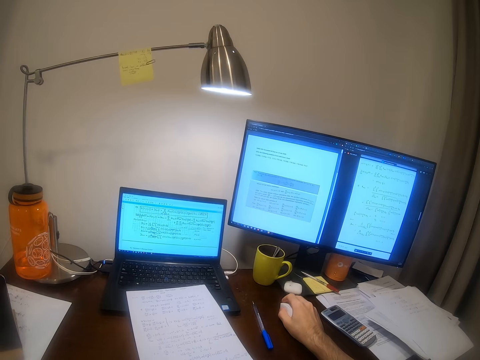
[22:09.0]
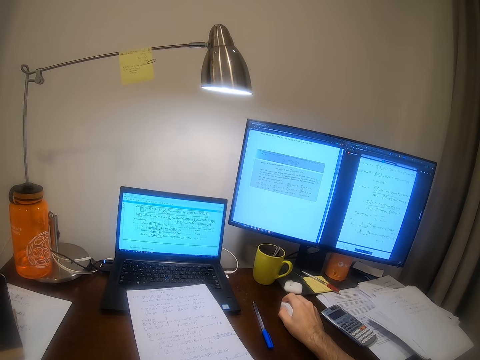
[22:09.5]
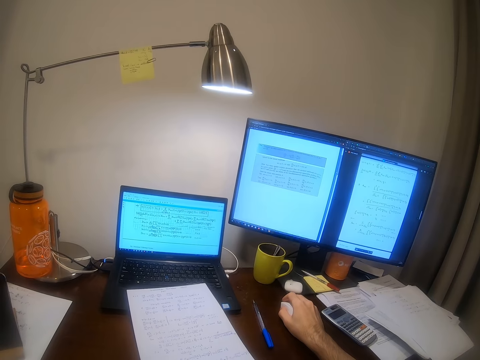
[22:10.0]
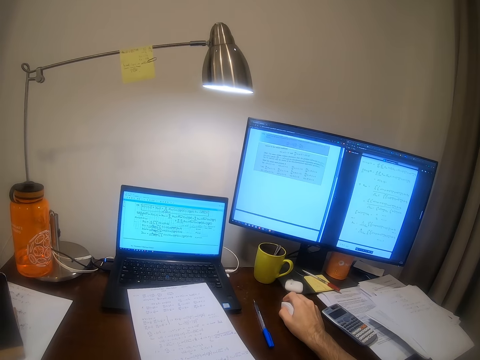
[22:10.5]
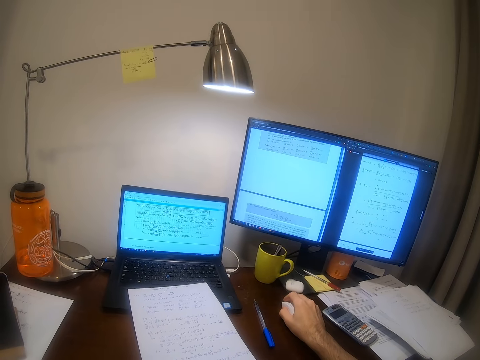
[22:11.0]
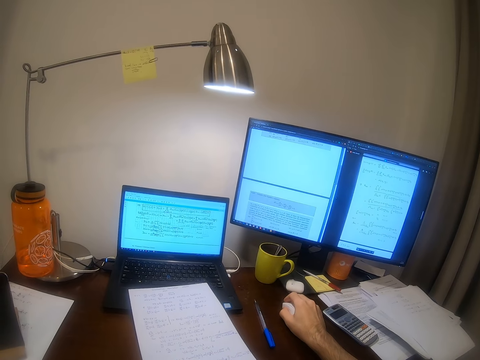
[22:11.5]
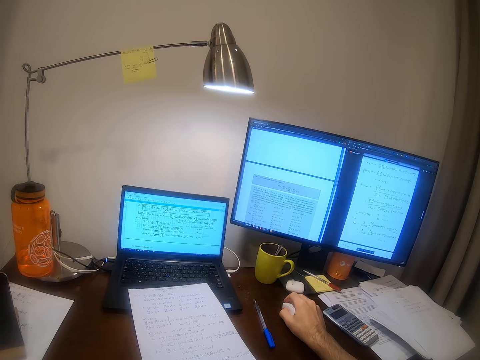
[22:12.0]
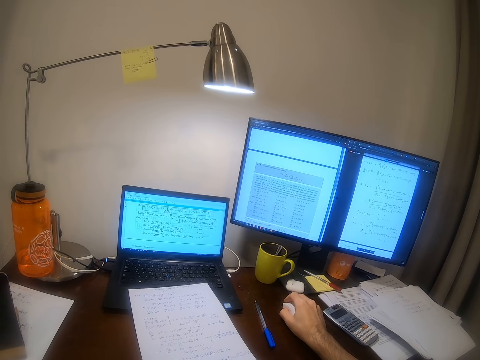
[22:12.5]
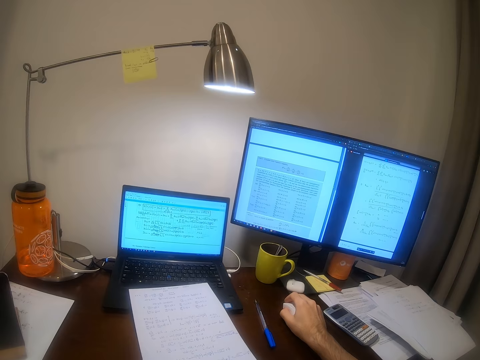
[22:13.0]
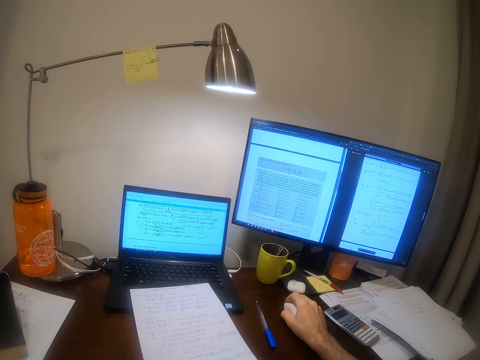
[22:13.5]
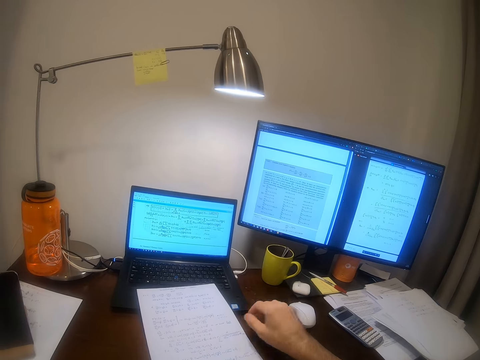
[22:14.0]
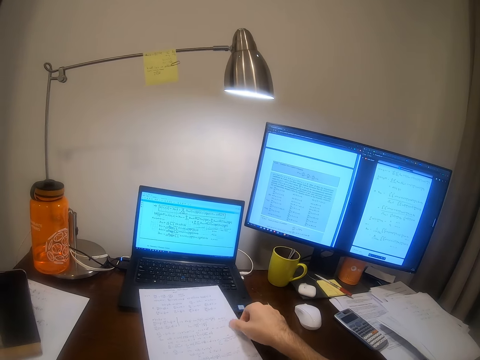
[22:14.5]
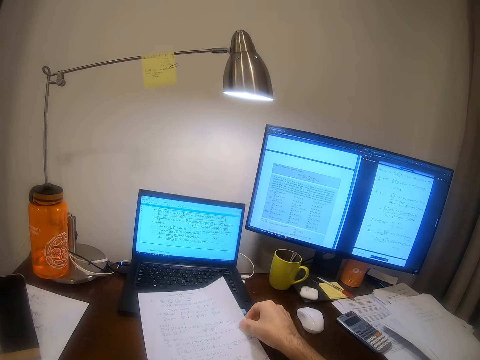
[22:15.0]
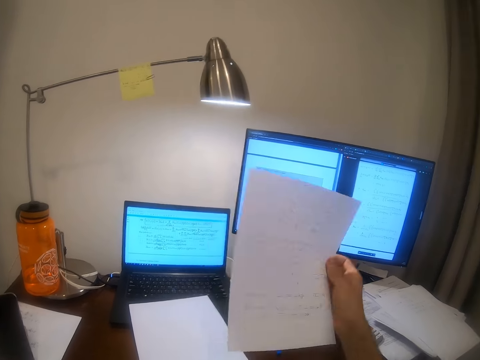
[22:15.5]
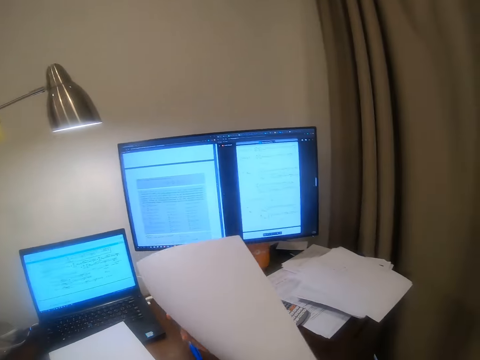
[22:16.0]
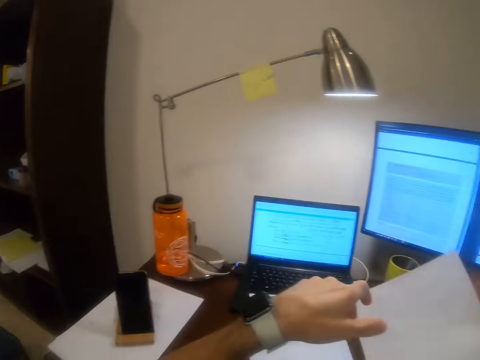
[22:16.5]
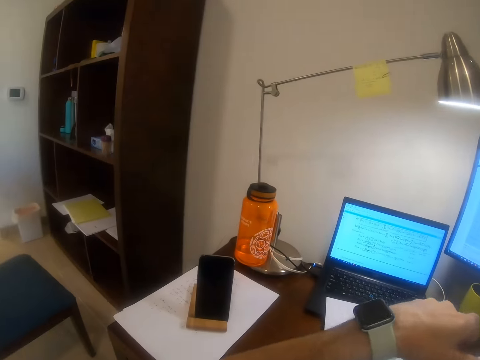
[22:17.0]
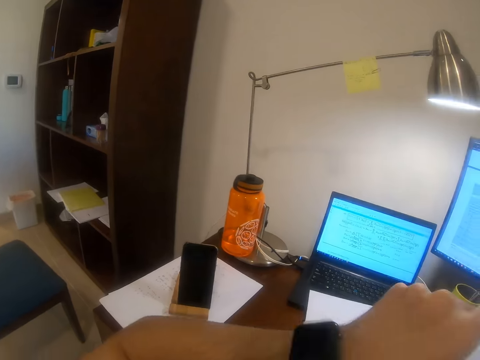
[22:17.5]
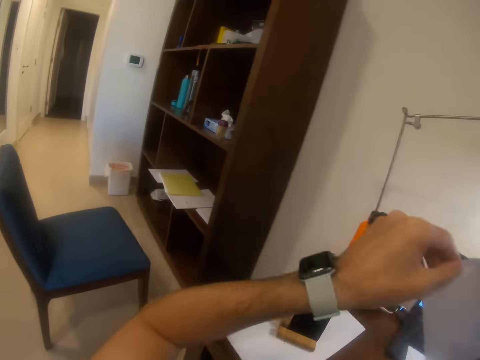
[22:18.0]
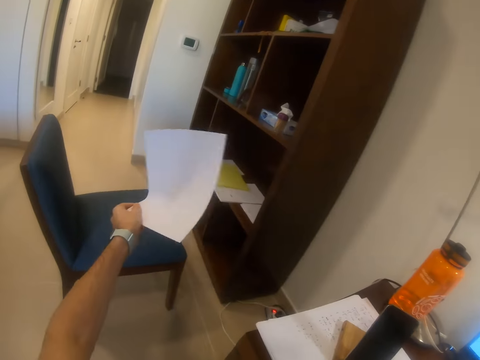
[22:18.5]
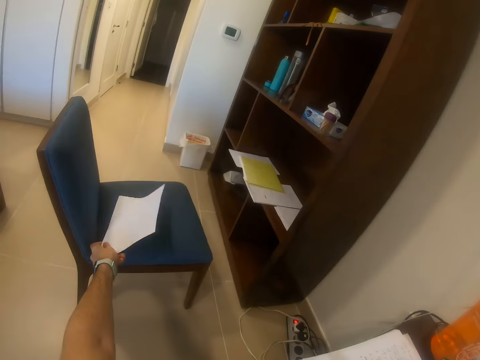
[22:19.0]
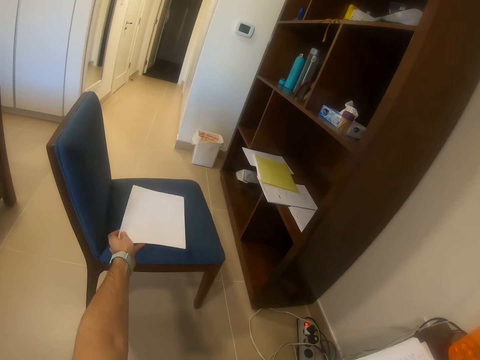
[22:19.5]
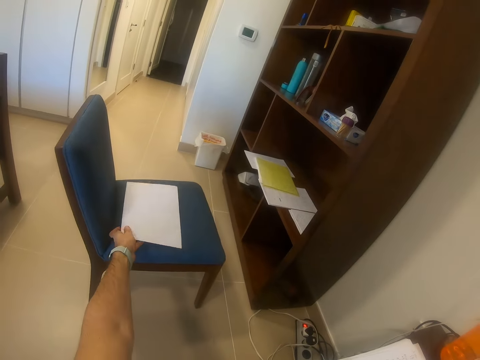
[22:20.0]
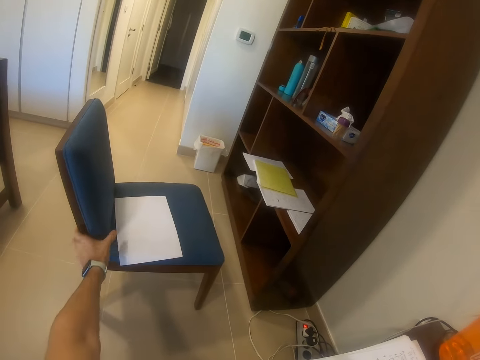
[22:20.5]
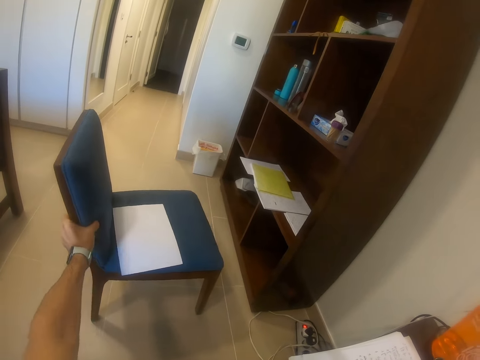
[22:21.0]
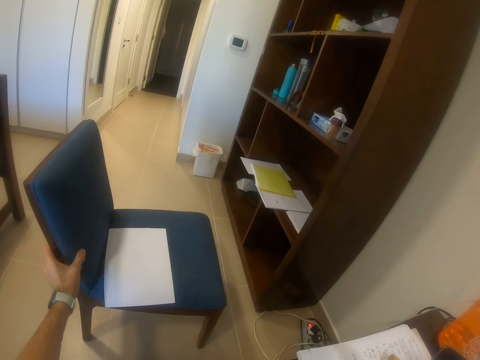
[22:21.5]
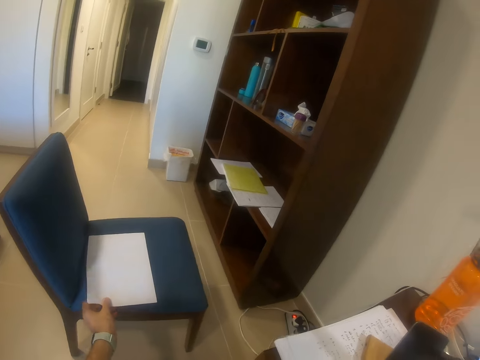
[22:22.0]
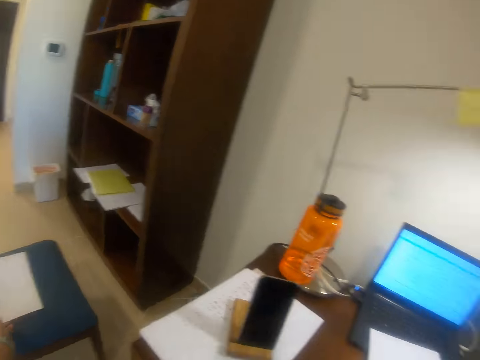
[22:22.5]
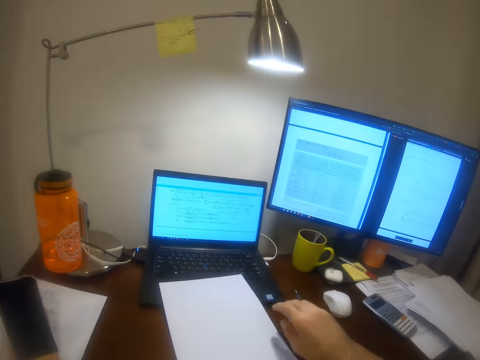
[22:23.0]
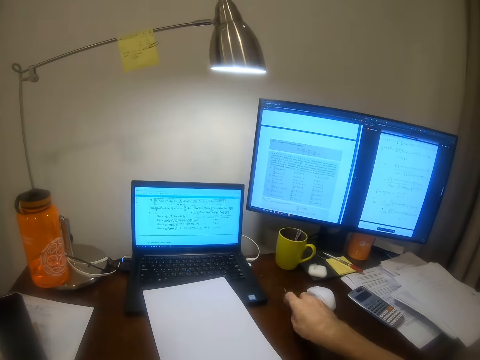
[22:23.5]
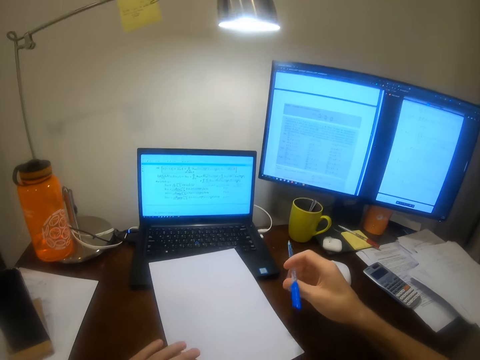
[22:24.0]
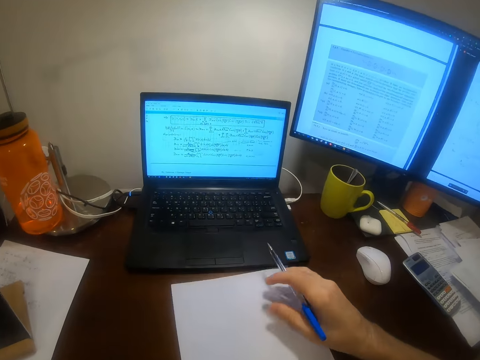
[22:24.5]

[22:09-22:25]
The camera wearer scrolls the machine with the mouse. He picks the paper from the table with his right hand. He flips the paper in his right hand. He passes the paper from his right hand to his left hand. He drops the paper on a chair with his left hand. He drags the chair on the floor with his left hand. He adjusts the paper on the chair with his left hand. He puts the paper on the paper. He picks the pen from the table with his right hand.

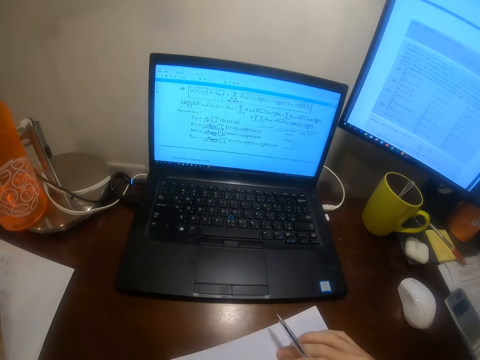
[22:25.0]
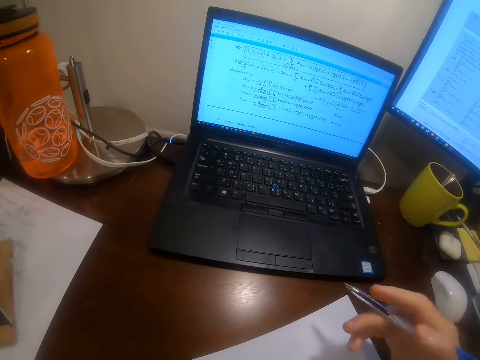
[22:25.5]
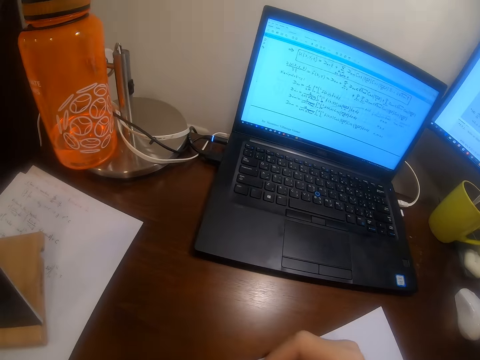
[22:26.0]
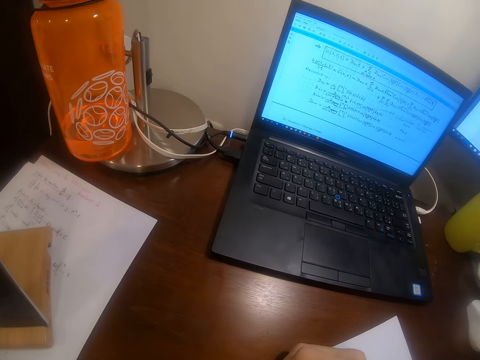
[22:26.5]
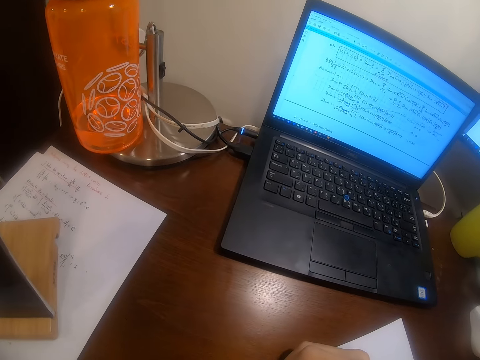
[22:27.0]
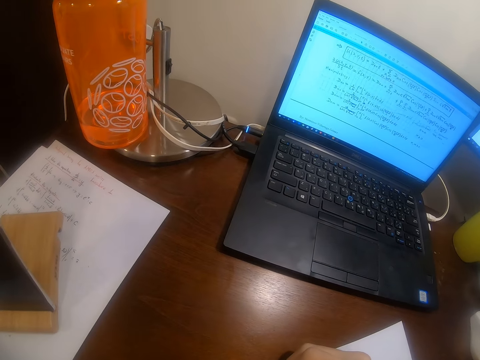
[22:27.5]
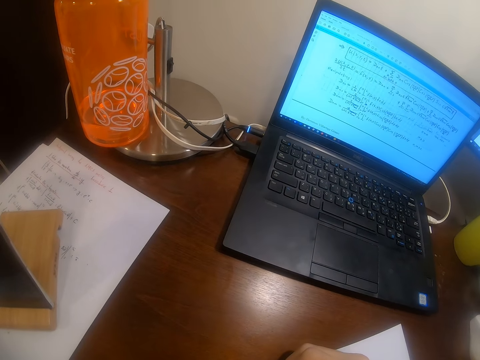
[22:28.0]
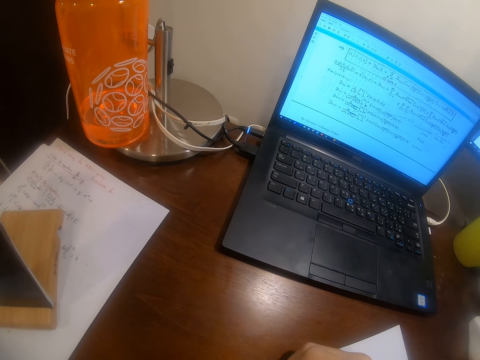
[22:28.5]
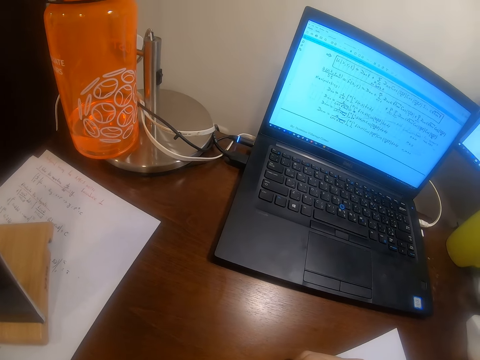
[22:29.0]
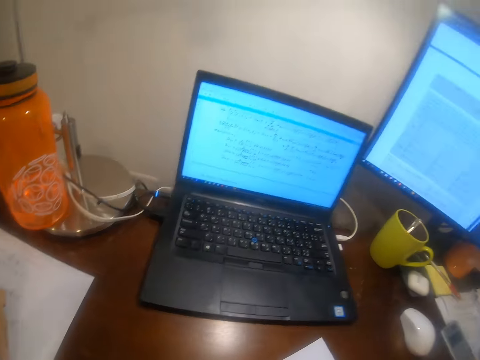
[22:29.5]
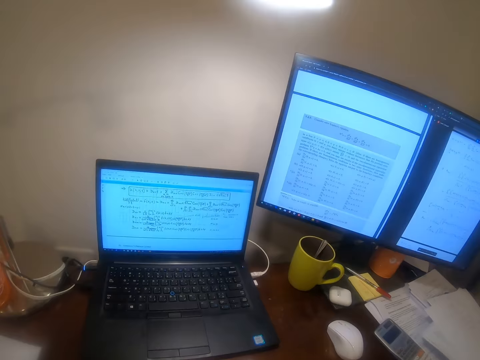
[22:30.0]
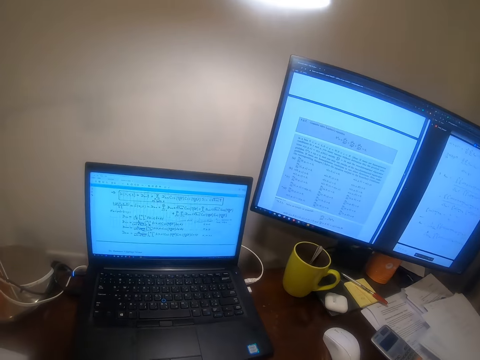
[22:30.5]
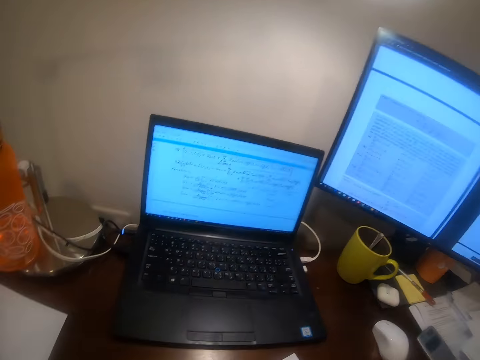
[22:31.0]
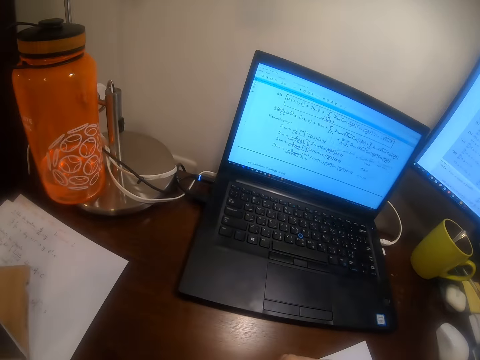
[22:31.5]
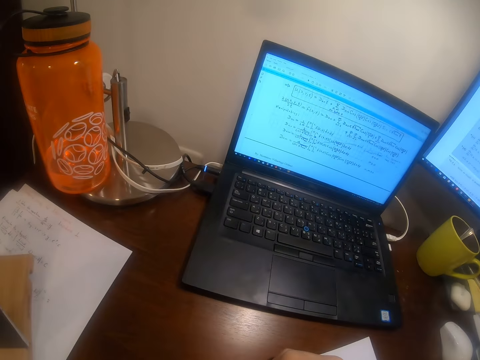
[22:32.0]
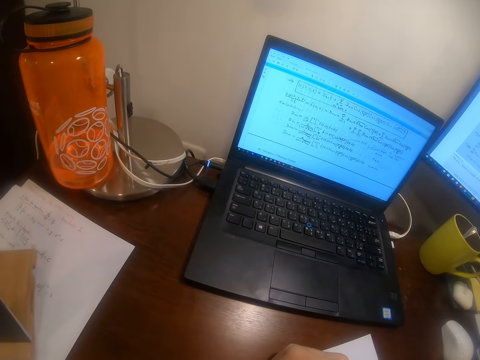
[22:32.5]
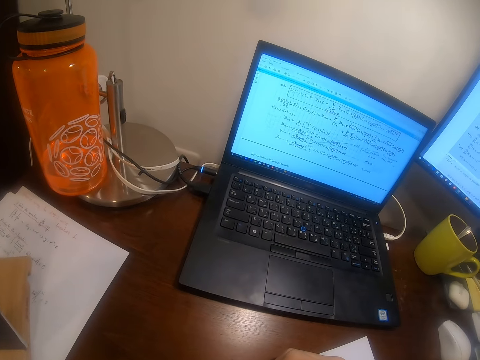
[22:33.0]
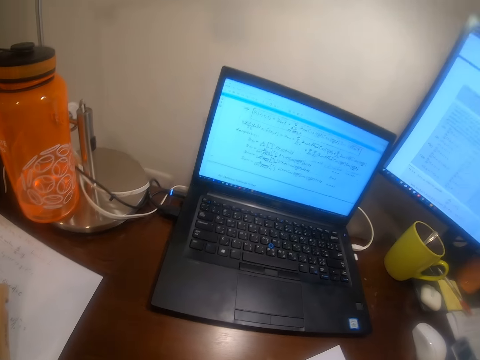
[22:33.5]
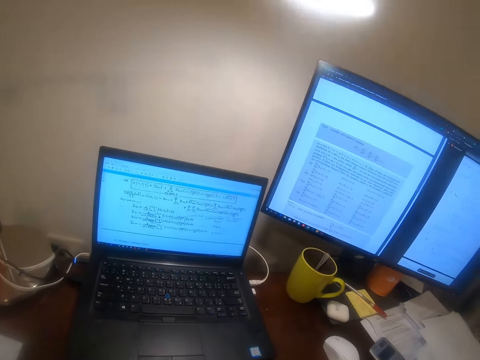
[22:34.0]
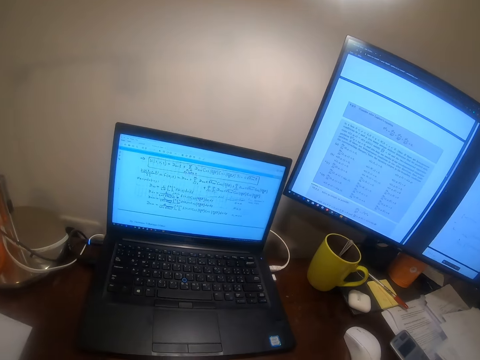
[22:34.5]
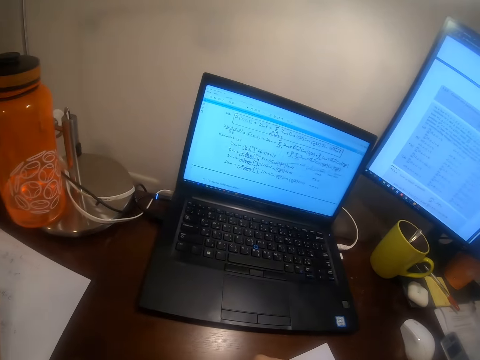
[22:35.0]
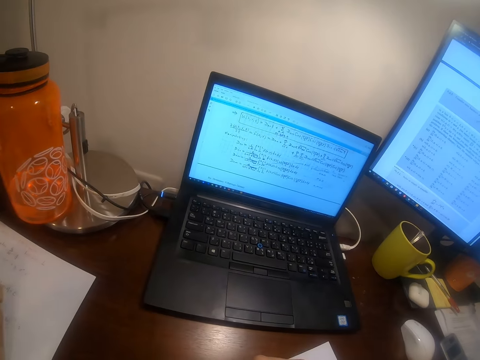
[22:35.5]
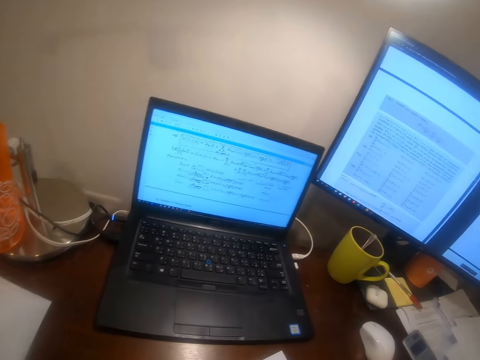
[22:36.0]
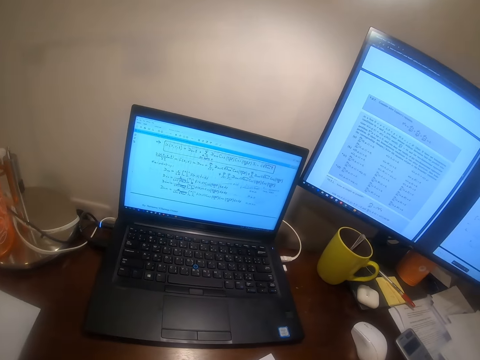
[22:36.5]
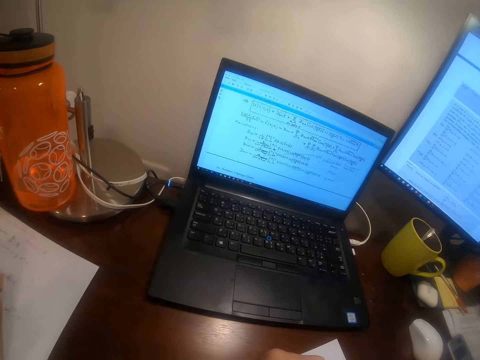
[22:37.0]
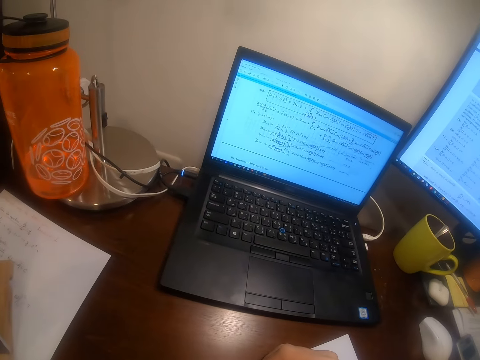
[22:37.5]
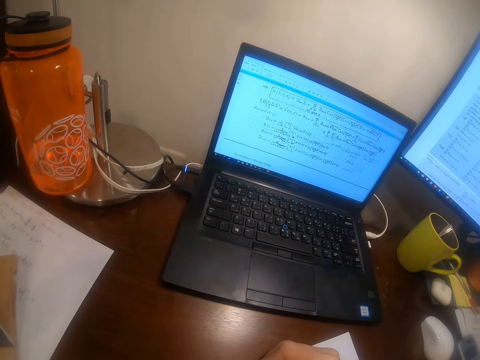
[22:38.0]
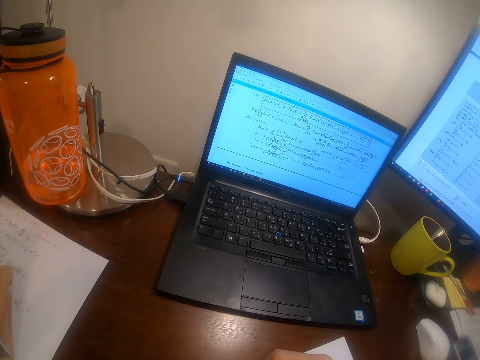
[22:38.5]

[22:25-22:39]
The camera wearer pulls the paper. He solves mathematics on another paper with the pen in his right hand. He looks at the machine. He writes on the paper.
